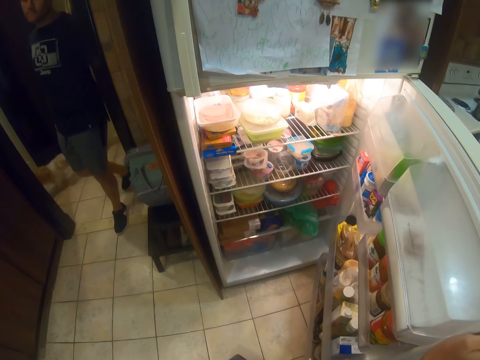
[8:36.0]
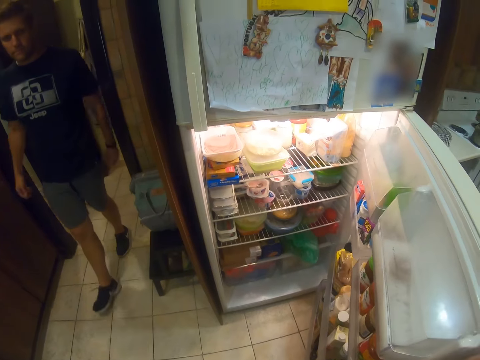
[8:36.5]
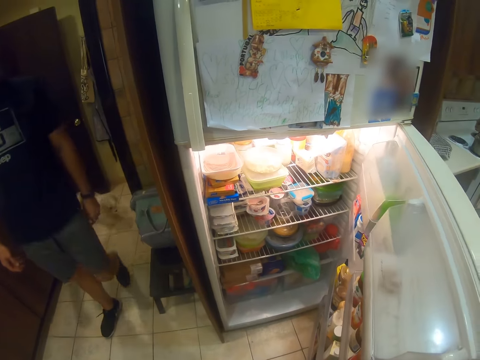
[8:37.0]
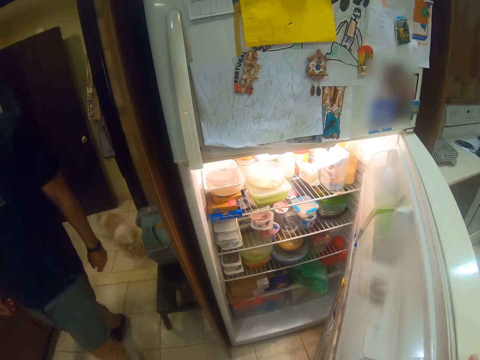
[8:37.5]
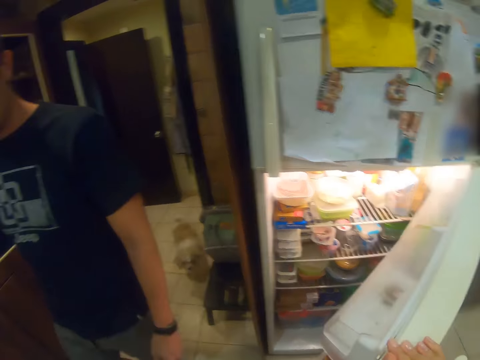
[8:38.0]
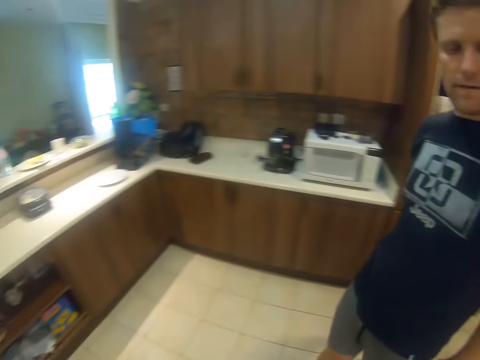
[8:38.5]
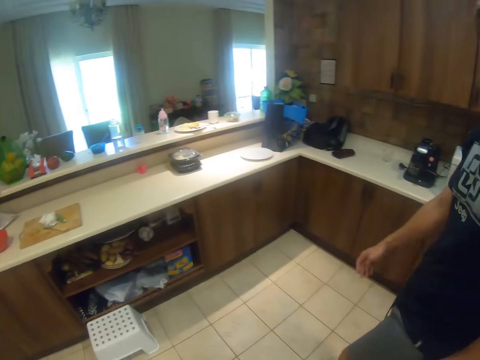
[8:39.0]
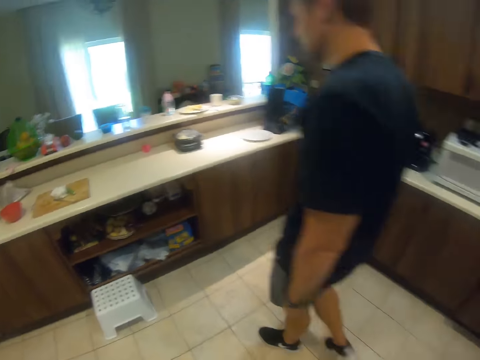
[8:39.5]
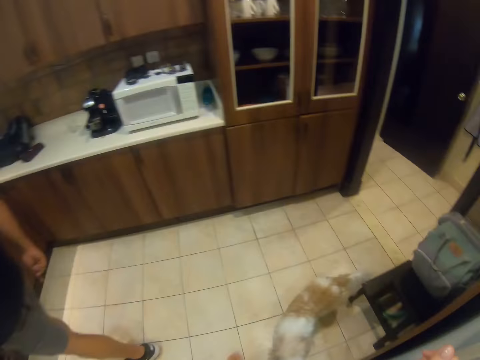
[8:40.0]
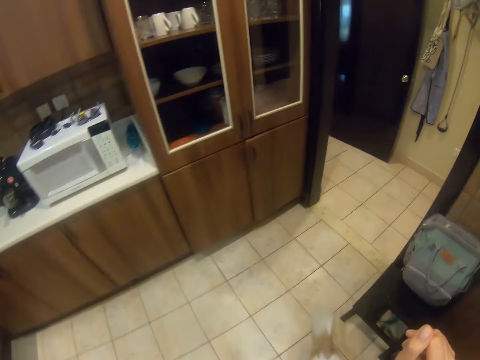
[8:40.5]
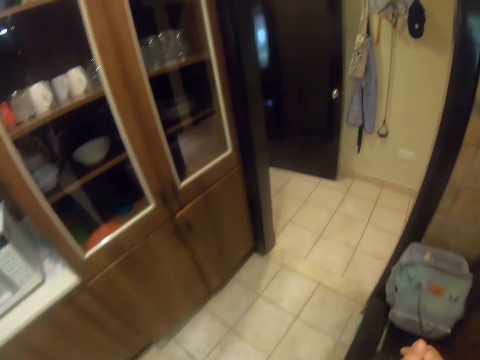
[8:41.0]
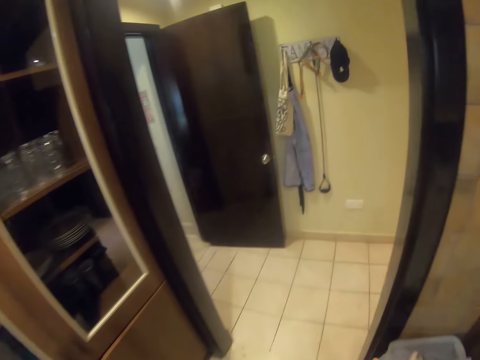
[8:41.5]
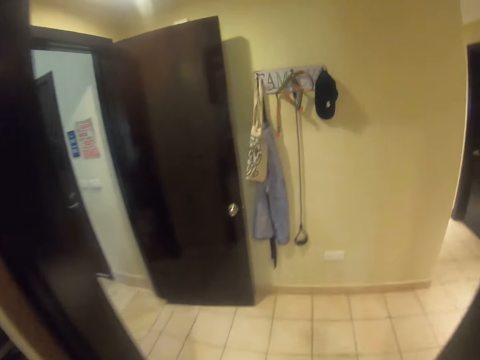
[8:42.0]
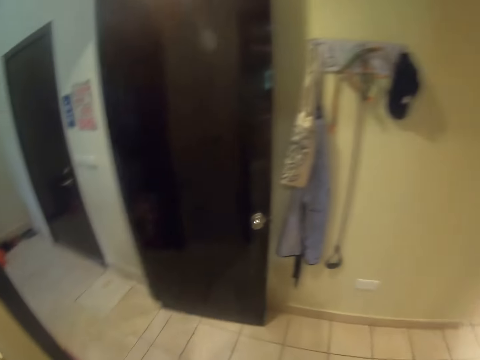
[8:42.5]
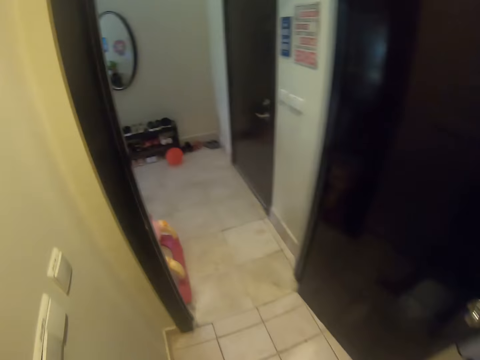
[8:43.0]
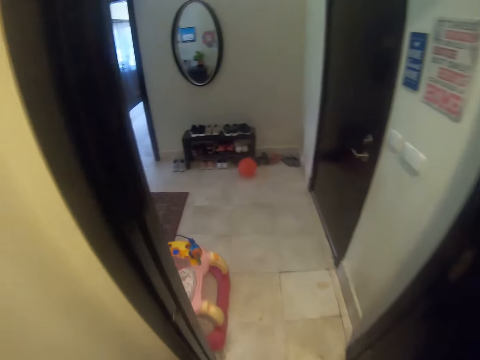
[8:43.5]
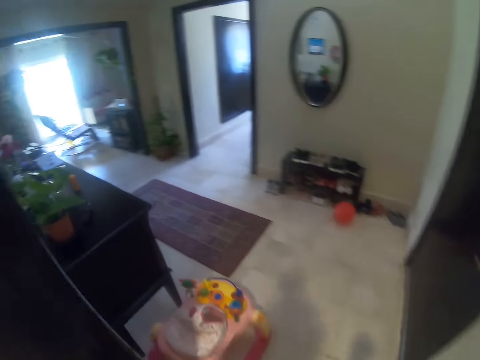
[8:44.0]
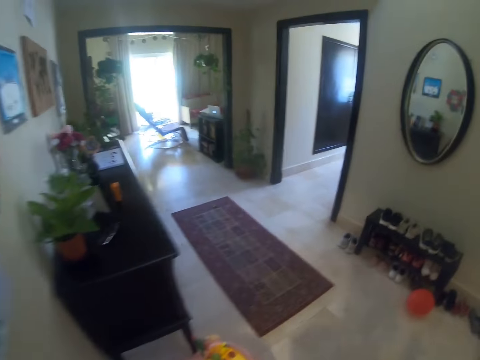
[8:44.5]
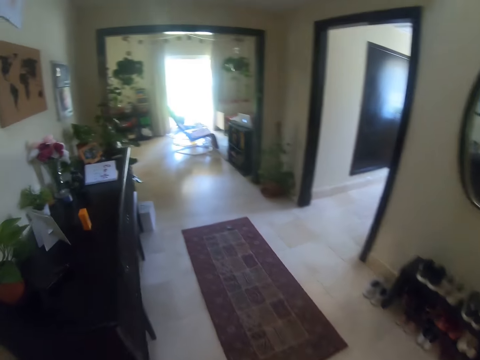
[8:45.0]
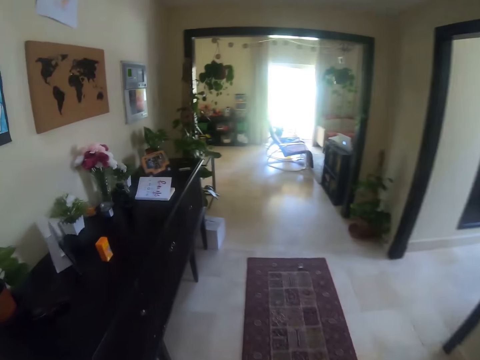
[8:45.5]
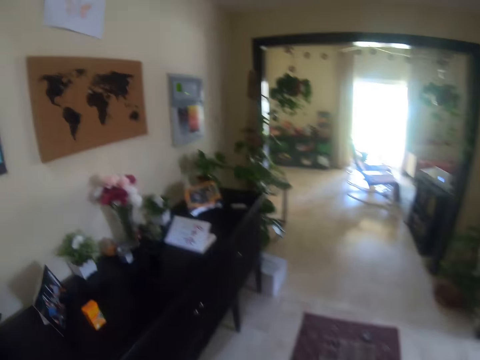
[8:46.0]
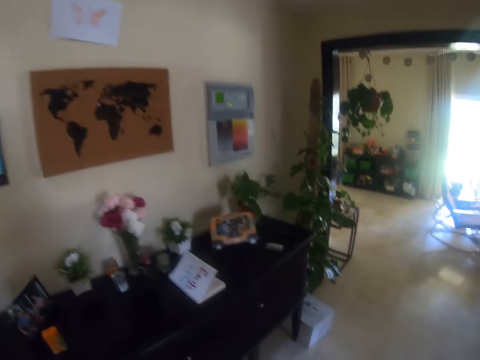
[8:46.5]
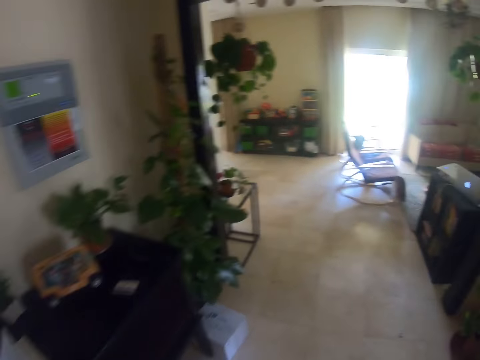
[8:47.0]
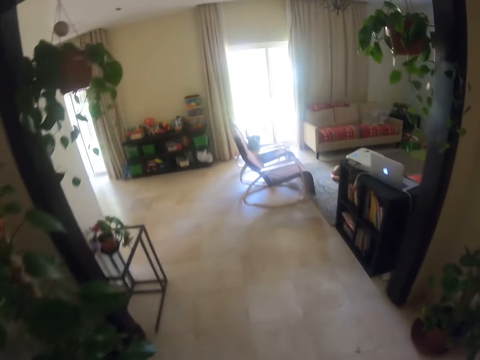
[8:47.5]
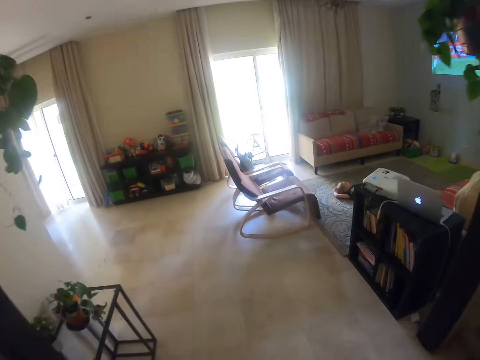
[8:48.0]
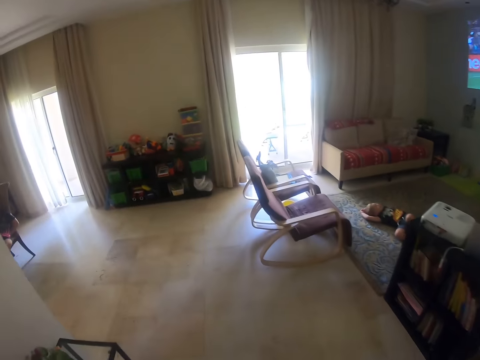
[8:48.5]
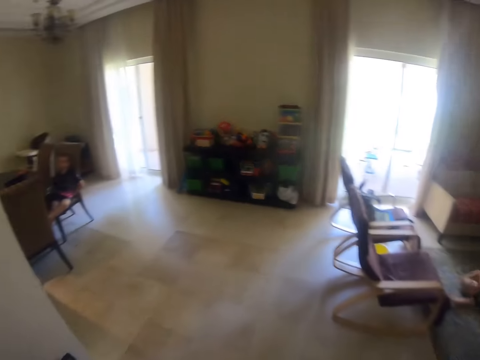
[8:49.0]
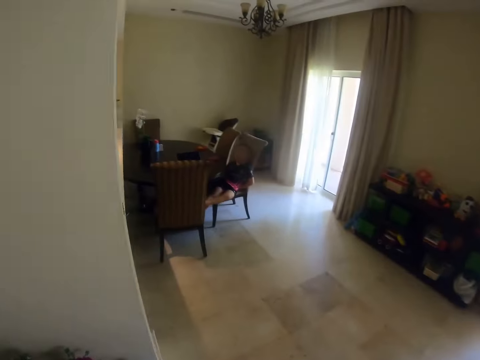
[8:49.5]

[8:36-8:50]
A man walks in the house. The man talks. The camera wearer talks and walks around the house.

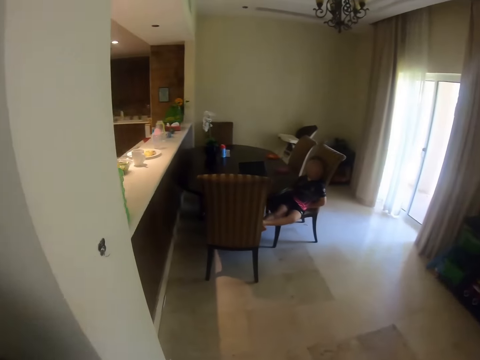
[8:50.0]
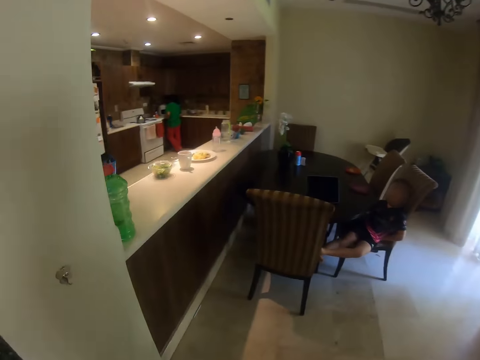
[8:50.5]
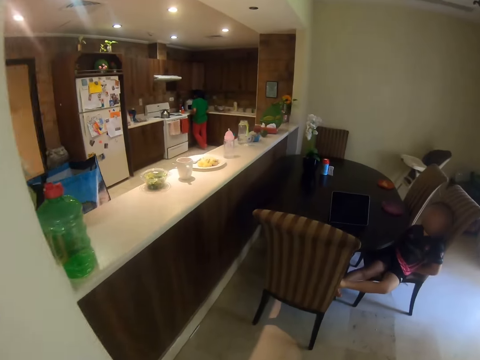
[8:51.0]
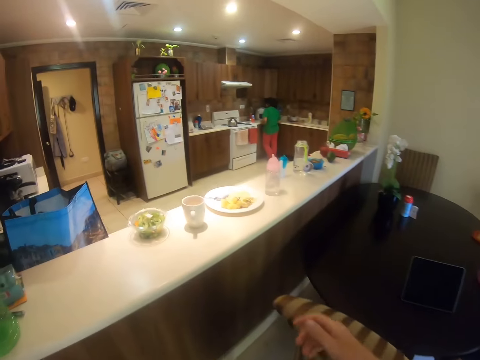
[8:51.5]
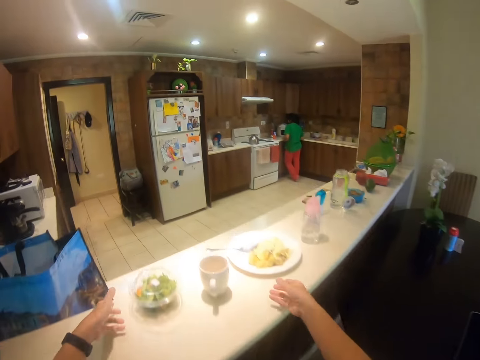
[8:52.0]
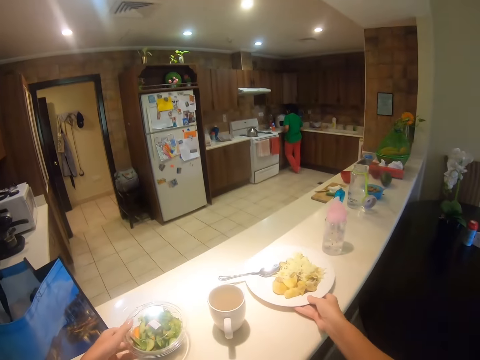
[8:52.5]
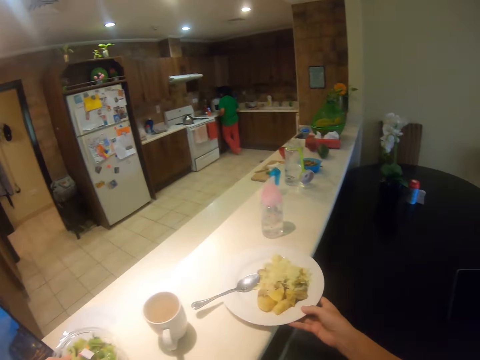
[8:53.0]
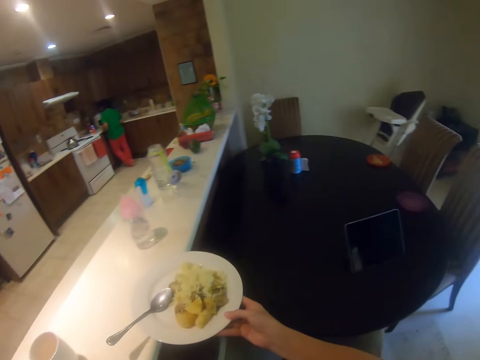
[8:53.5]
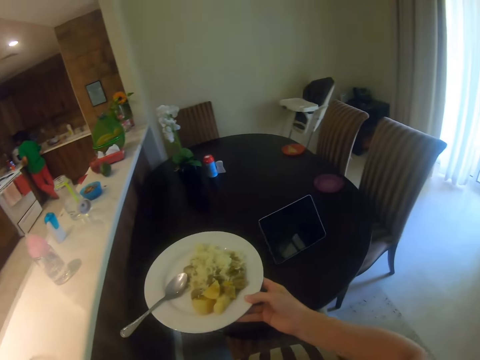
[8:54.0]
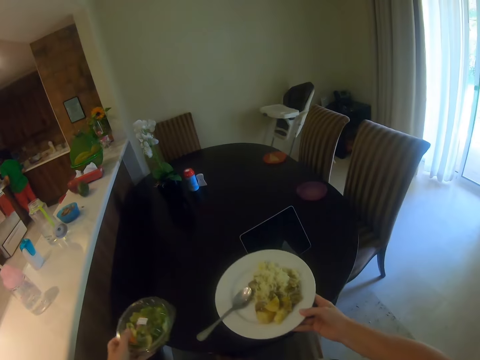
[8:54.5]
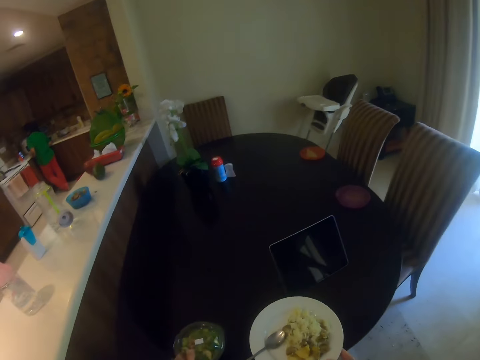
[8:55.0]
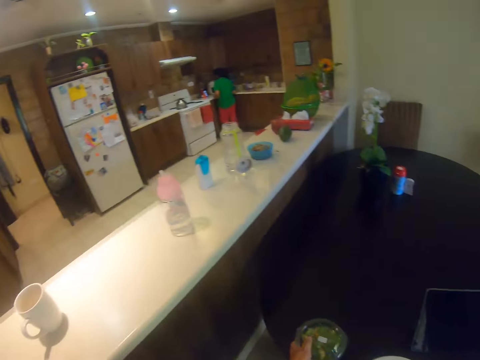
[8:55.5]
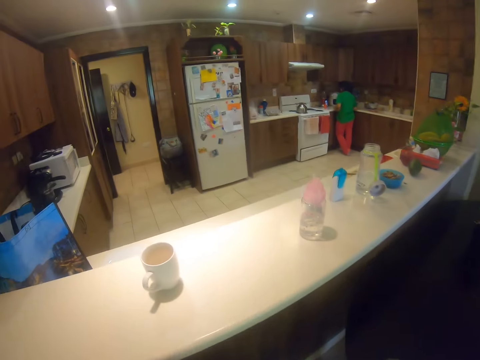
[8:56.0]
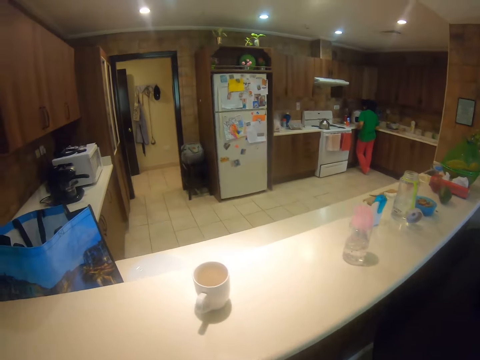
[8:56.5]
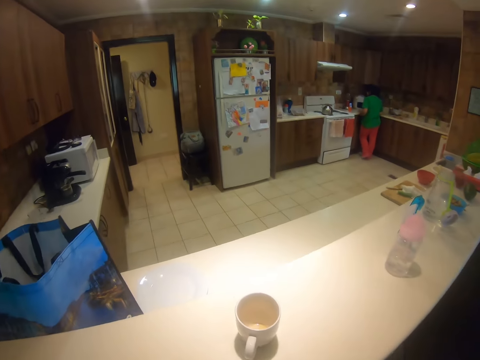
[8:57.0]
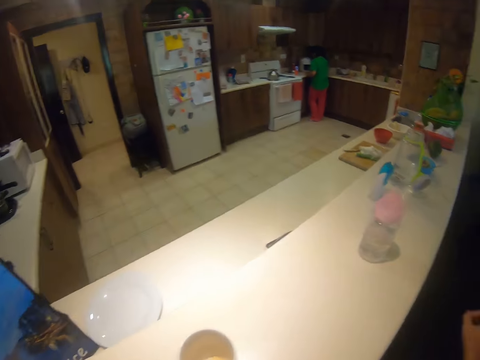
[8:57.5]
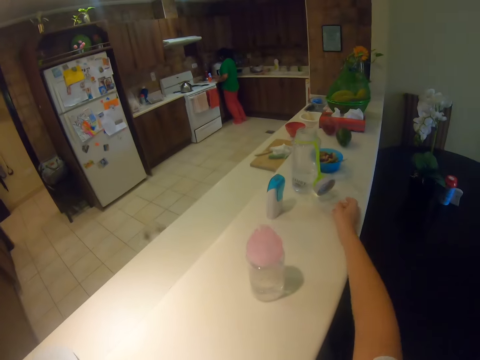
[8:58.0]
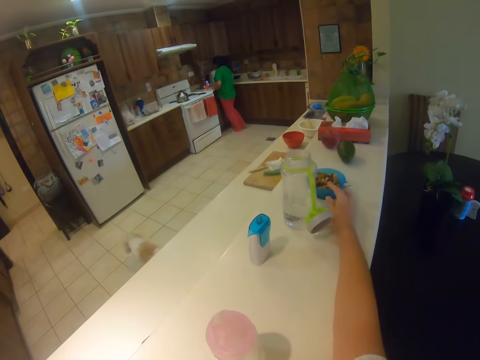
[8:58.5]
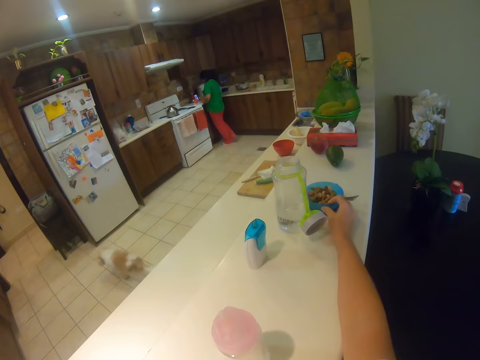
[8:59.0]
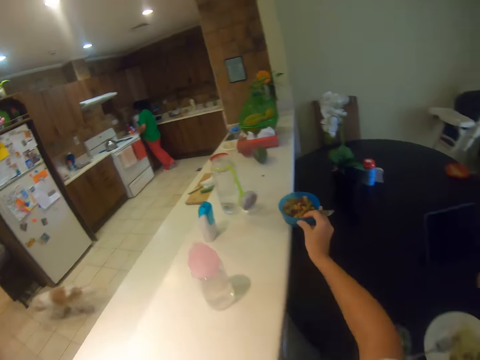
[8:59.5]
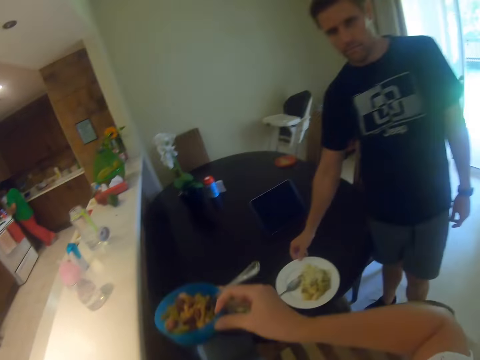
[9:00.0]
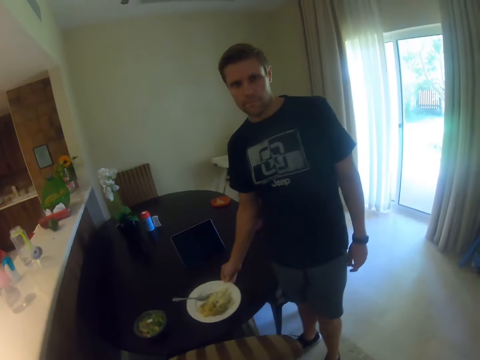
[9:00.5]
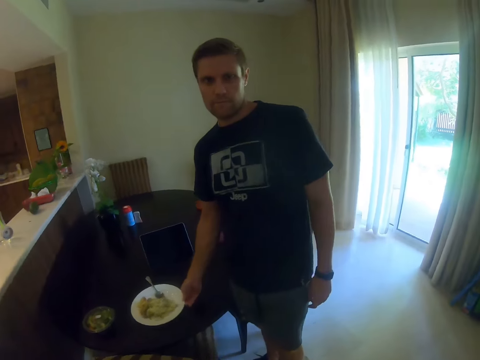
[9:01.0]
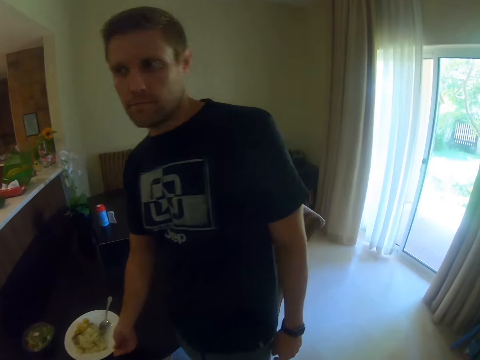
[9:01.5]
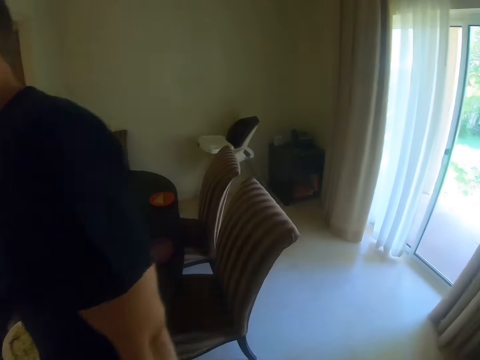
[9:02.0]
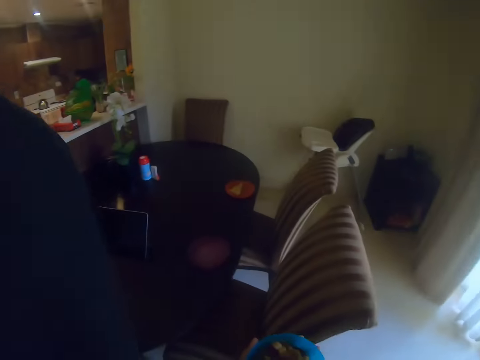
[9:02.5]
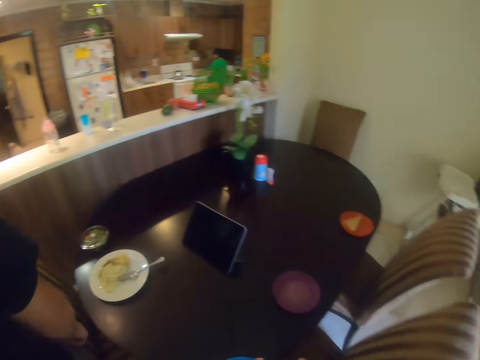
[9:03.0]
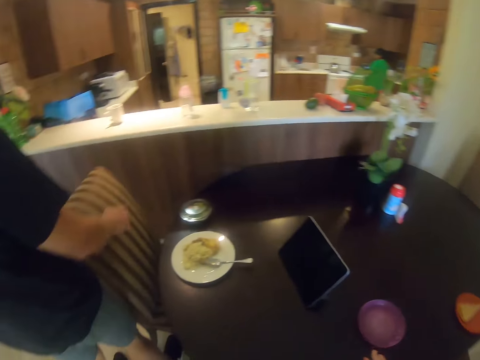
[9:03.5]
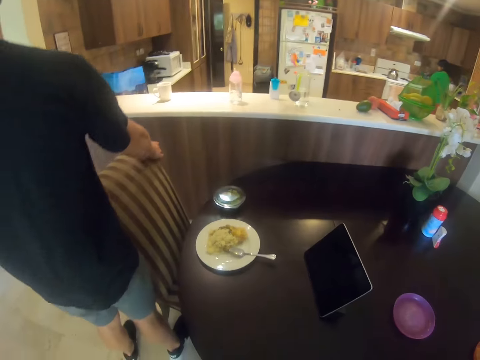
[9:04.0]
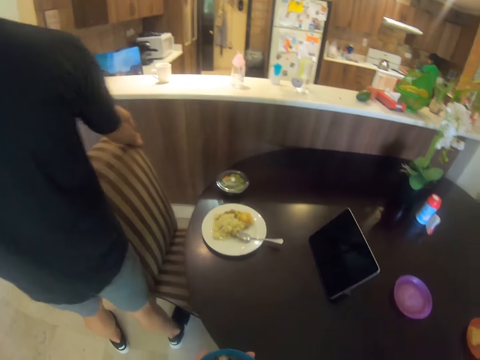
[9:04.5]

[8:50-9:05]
The camera wearer takes a plate of food. They place the plate of food on the table. They pick up a bowl of something. They walk.
